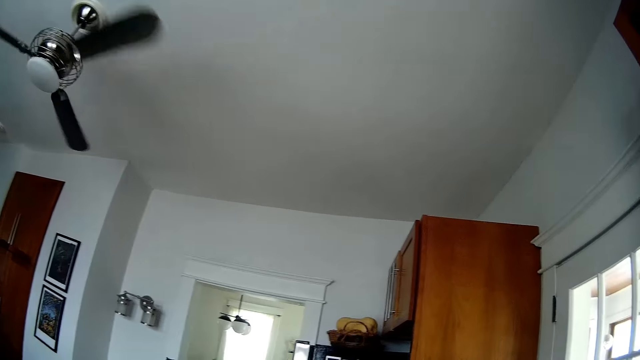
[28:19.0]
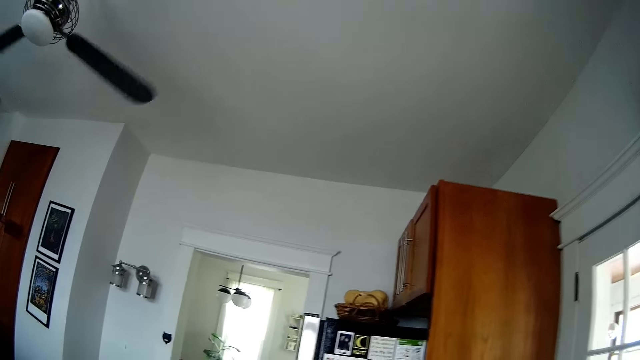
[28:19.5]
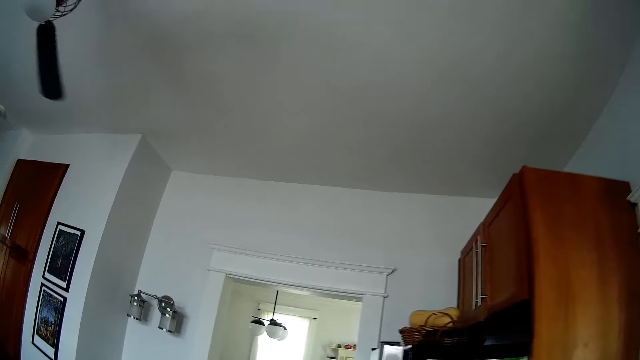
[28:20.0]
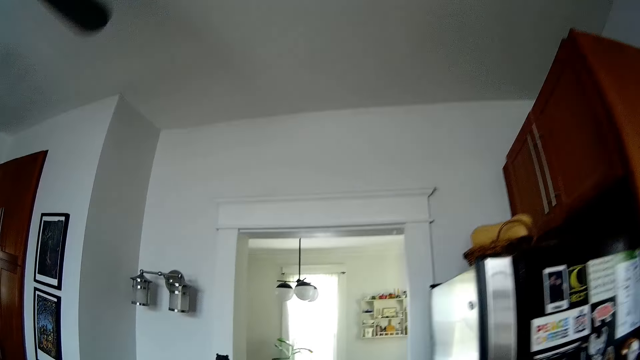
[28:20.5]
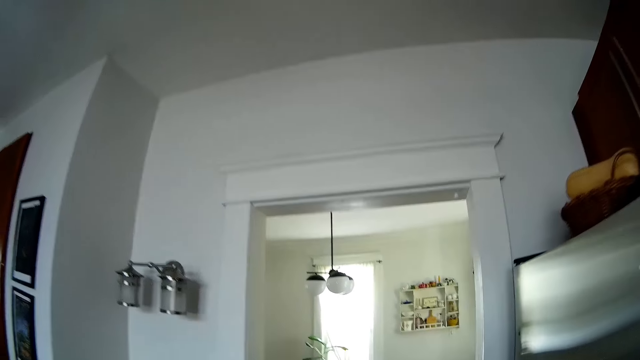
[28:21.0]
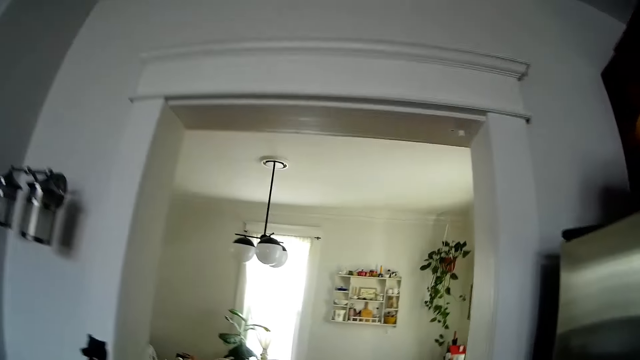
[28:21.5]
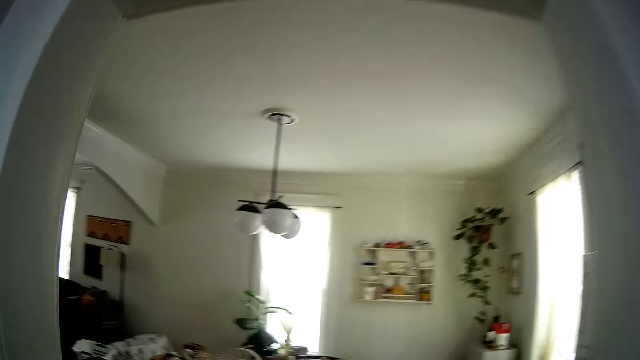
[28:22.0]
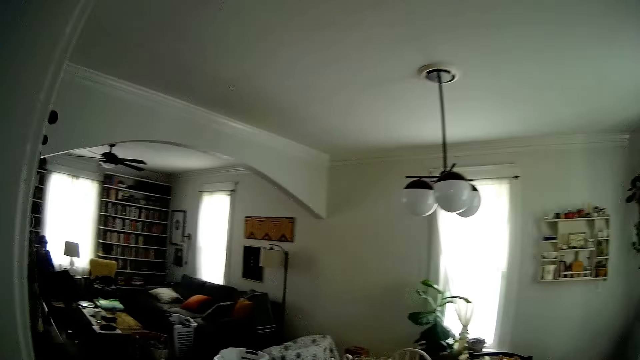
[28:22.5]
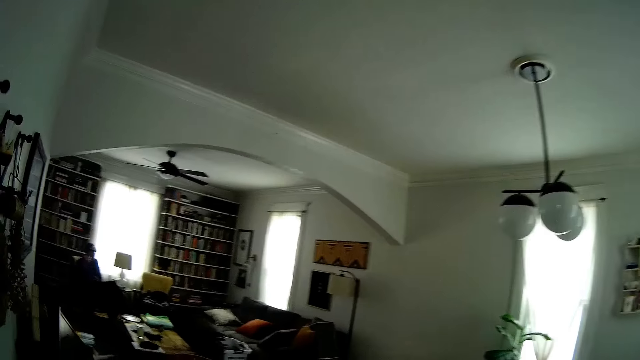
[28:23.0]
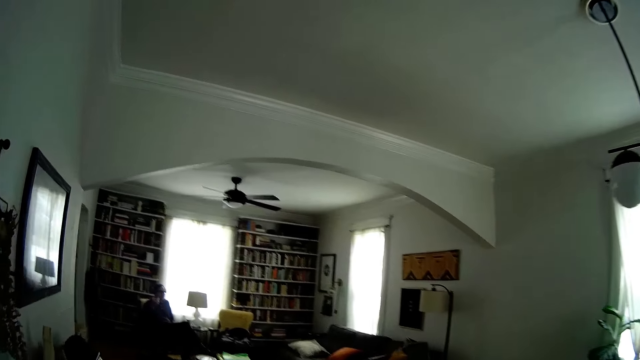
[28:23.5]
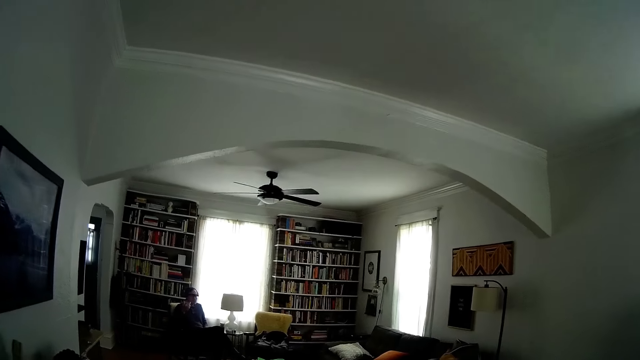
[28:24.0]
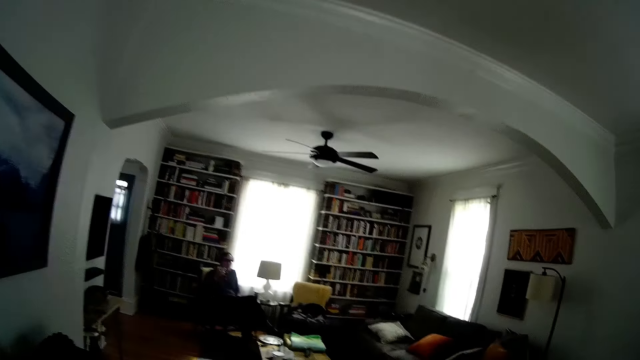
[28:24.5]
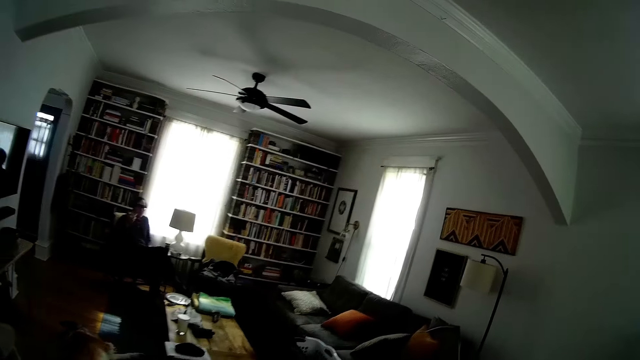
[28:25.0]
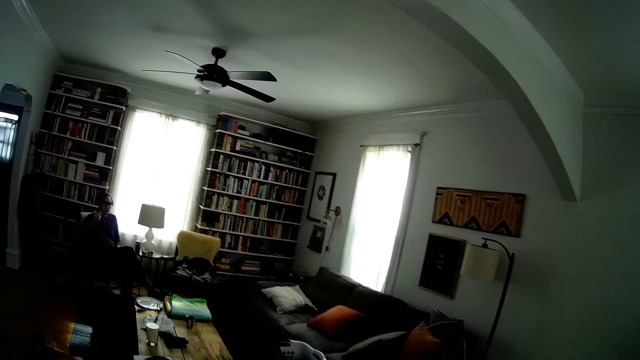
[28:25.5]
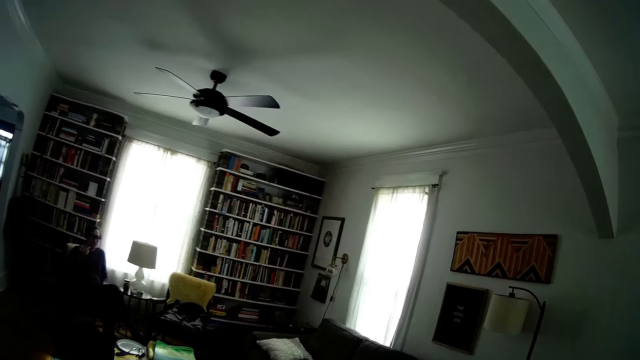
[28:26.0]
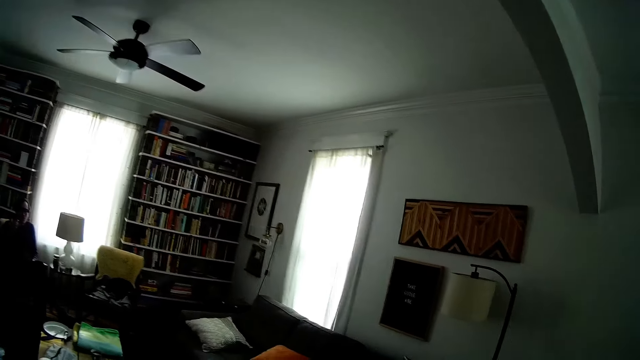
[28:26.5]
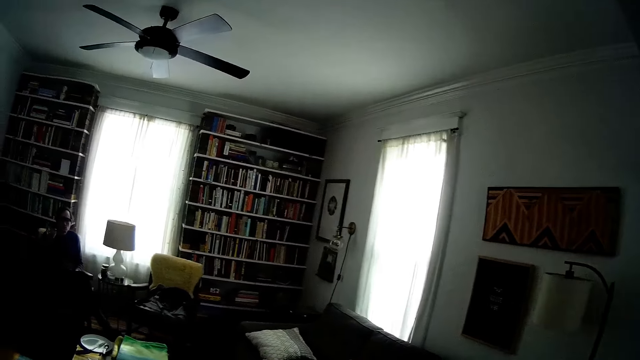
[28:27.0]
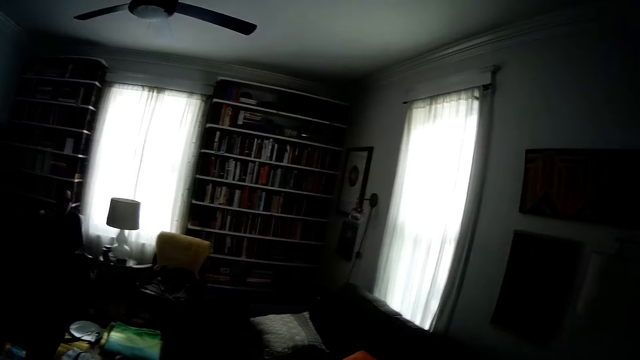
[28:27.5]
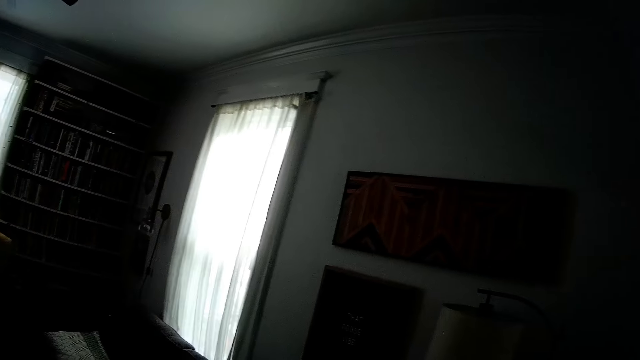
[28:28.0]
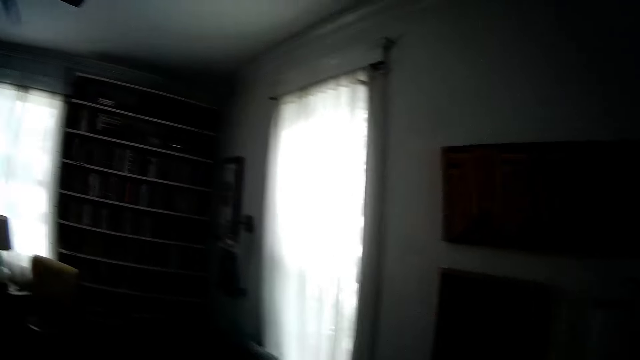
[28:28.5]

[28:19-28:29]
The camera wearer walks into the dining area. They walk into the living room.

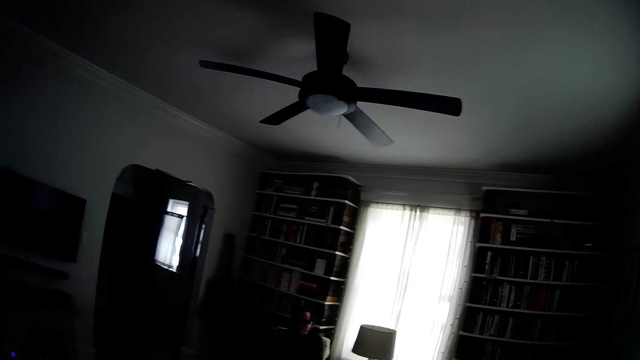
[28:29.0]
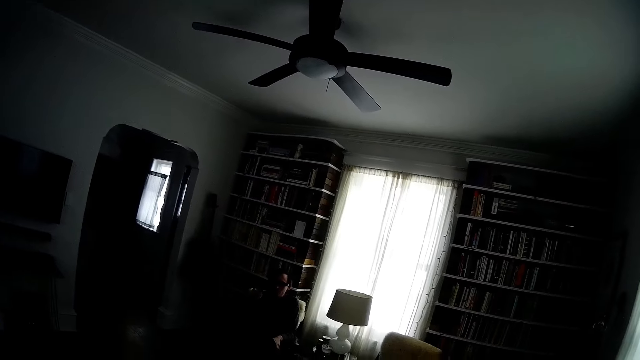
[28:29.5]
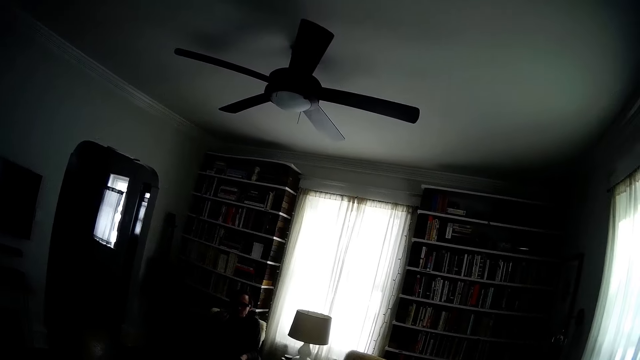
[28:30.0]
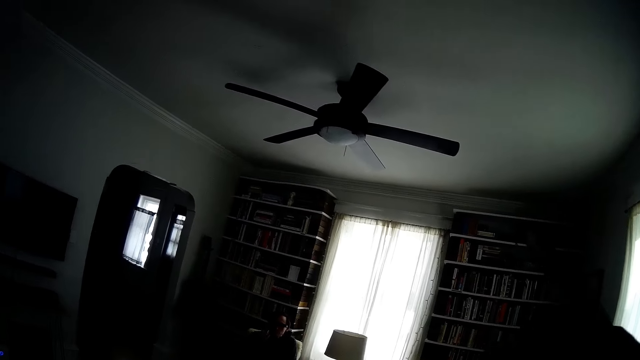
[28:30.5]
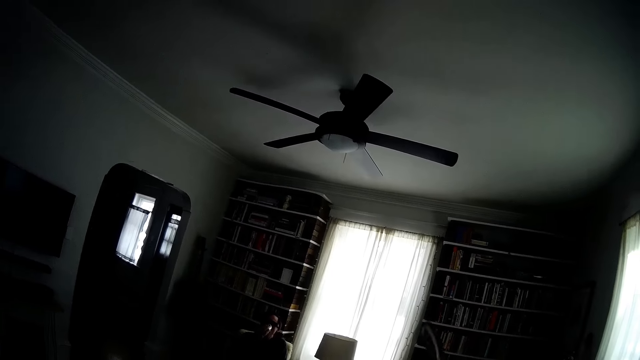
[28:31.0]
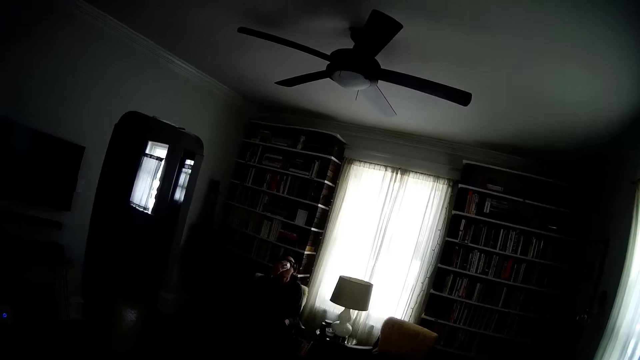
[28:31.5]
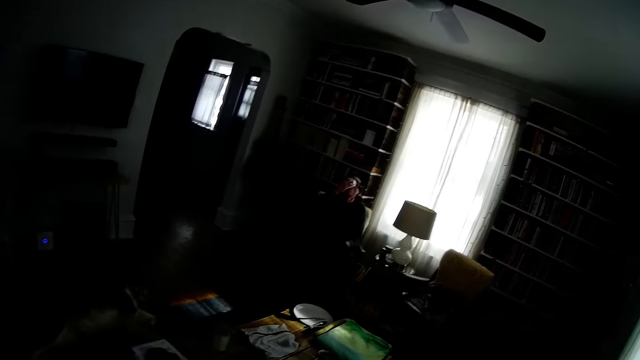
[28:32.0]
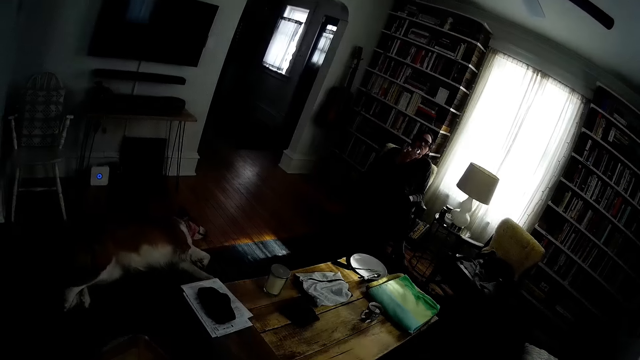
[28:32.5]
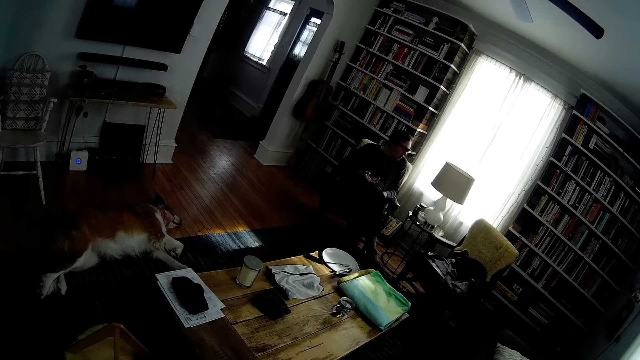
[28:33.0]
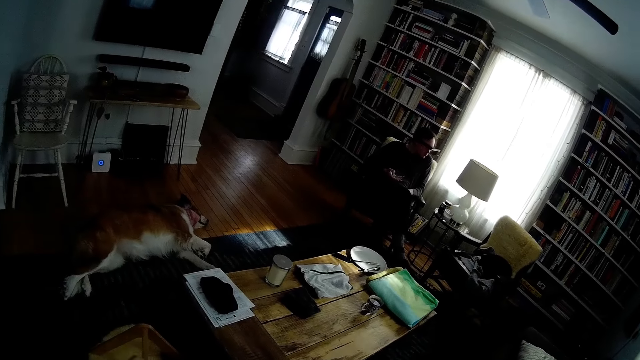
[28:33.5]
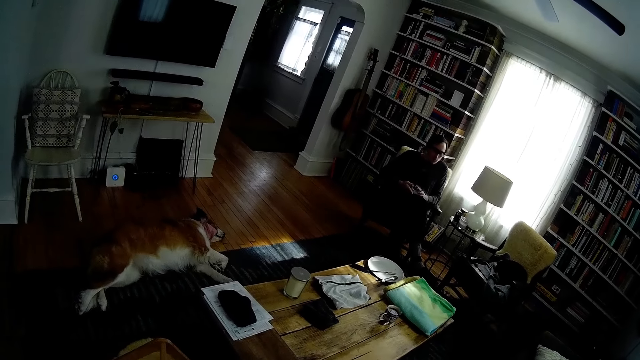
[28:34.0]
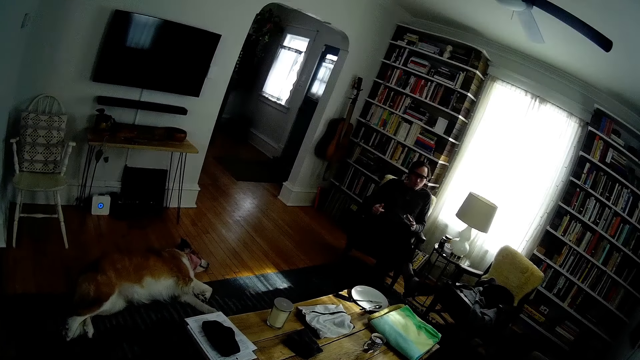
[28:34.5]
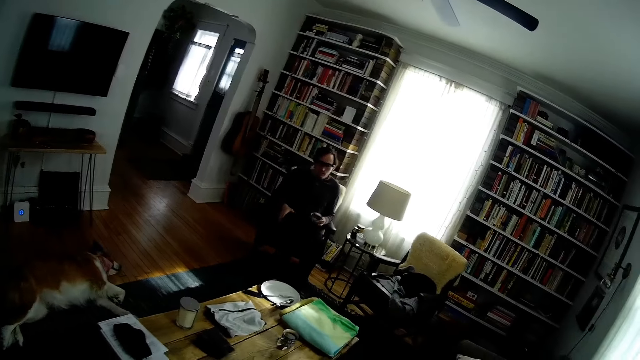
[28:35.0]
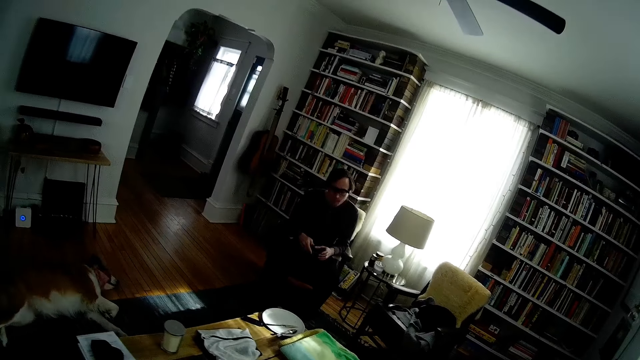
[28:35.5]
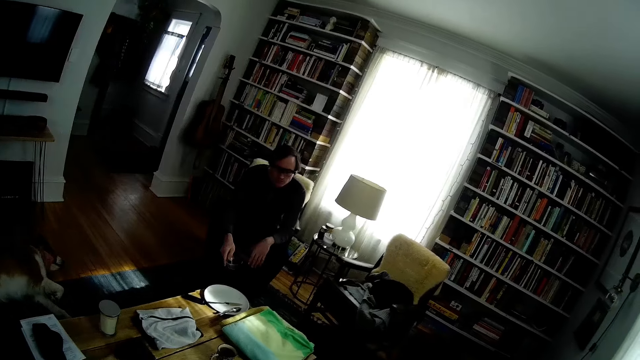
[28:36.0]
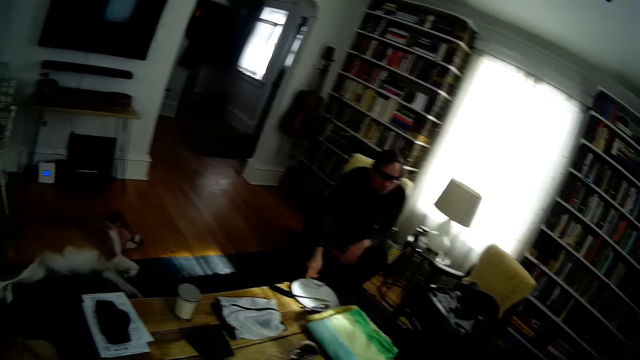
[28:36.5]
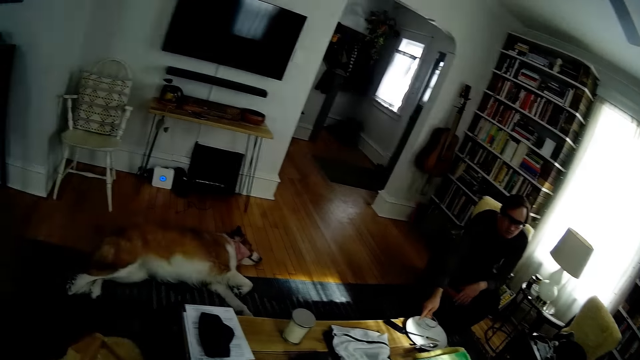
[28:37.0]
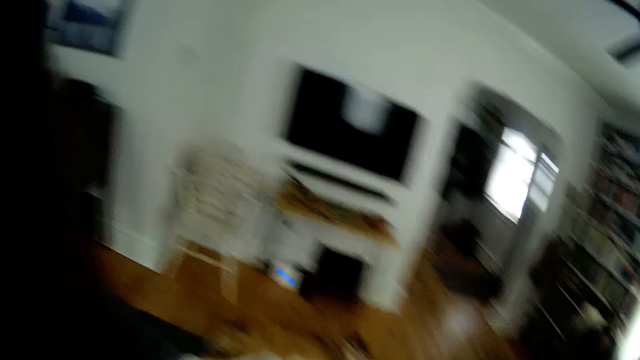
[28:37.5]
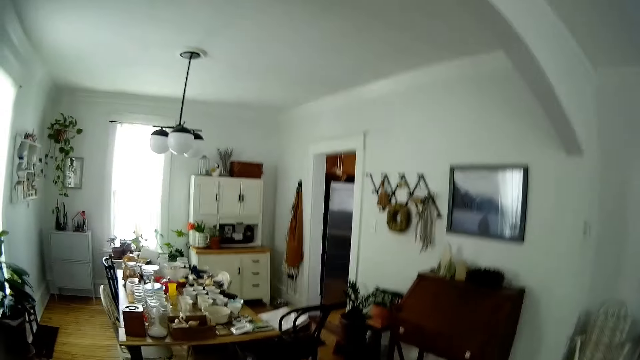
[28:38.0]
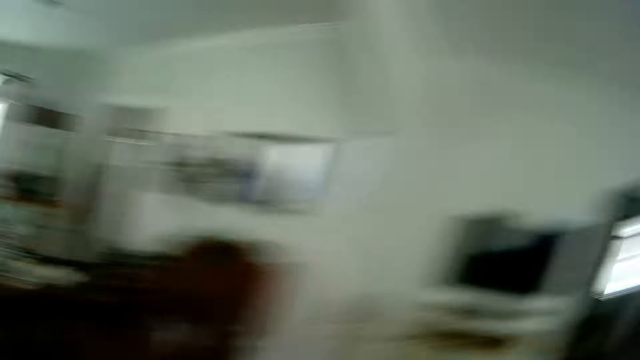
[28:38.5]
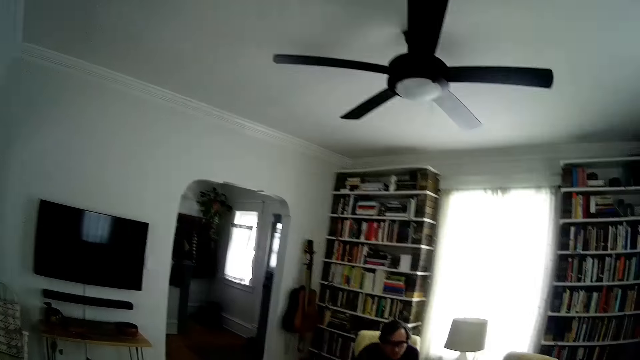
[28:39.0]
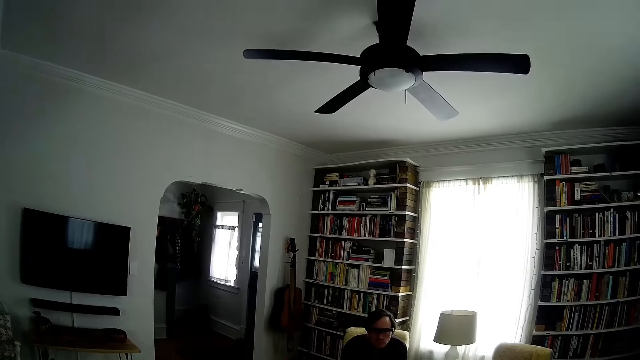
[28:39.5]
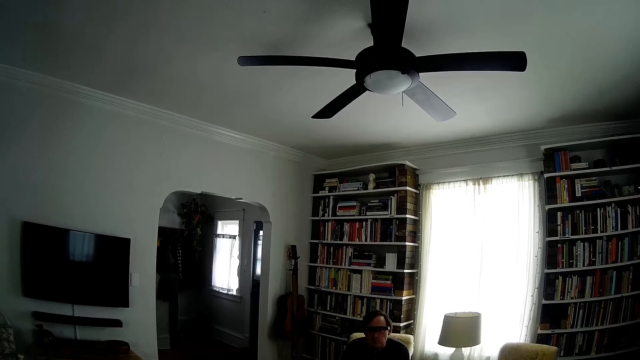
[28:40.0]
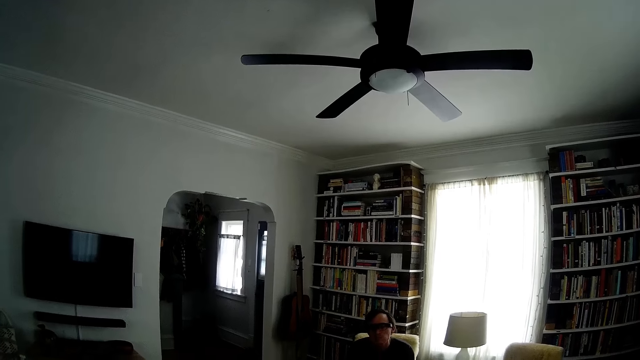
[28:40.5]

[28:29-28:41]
The camera wearer picks up something. They dialogue with a man. They interact with the man. The man drops a cup on the table. The camera wearer looks around the house. They dialogue with the man.
